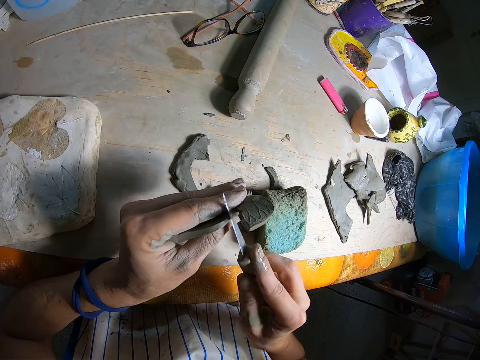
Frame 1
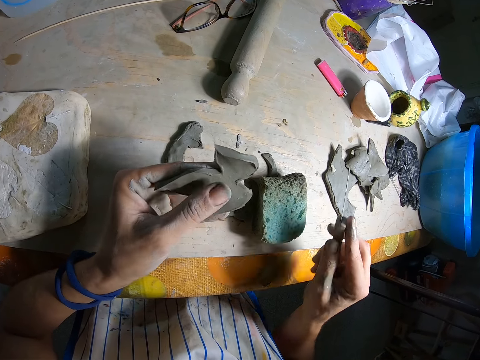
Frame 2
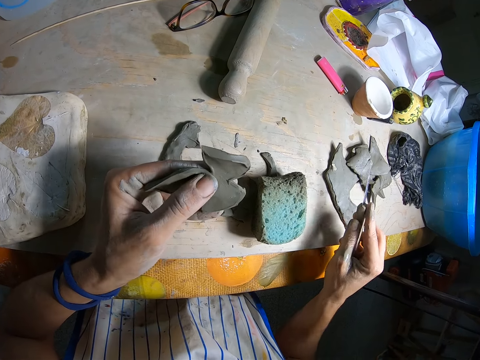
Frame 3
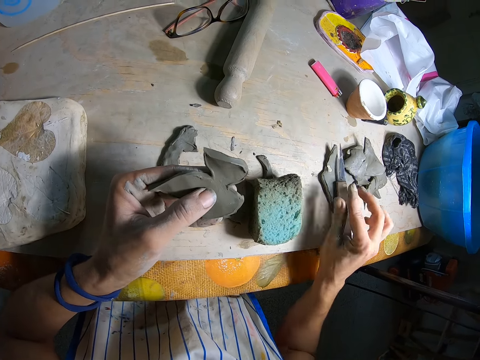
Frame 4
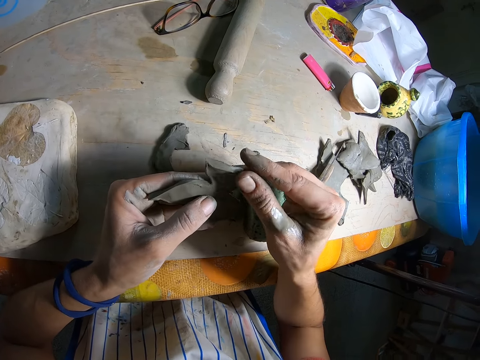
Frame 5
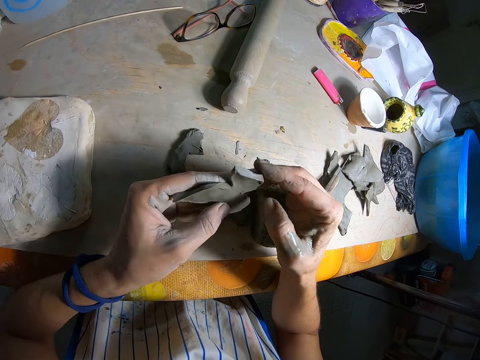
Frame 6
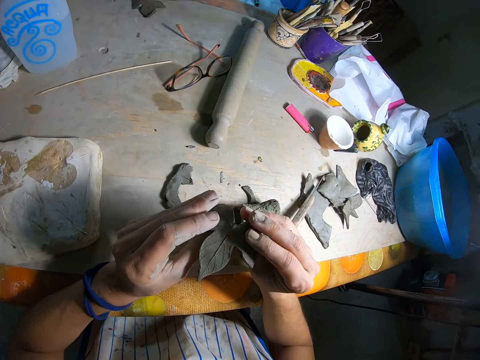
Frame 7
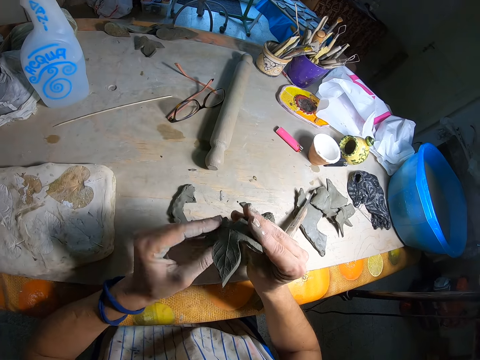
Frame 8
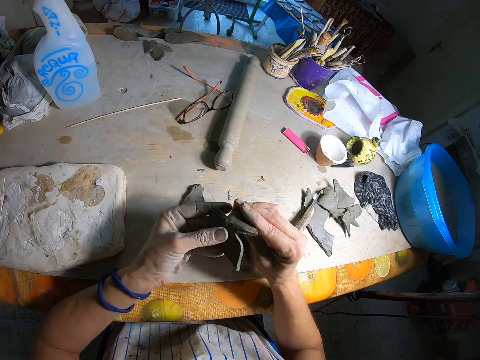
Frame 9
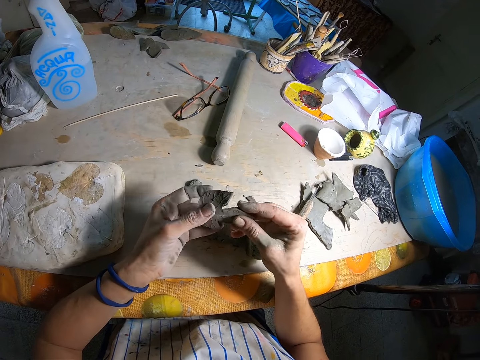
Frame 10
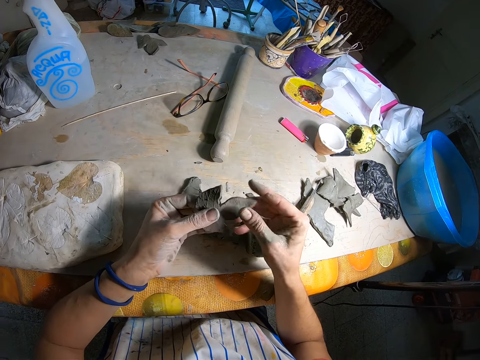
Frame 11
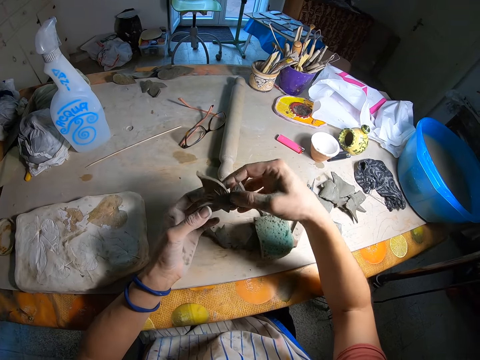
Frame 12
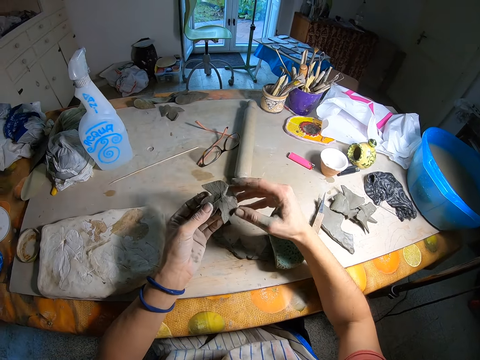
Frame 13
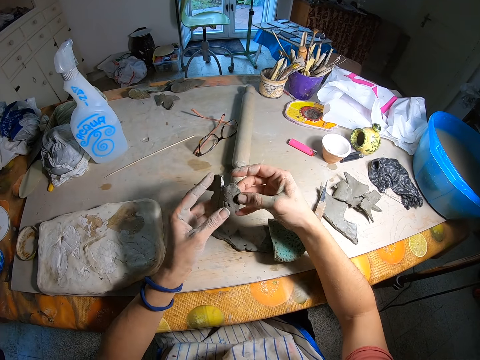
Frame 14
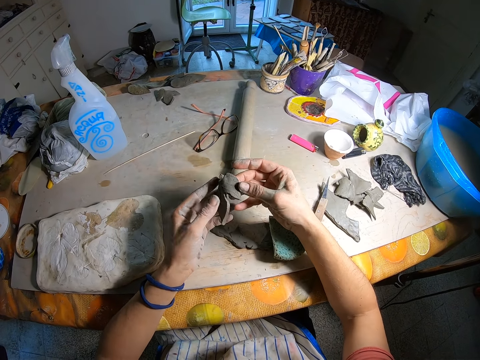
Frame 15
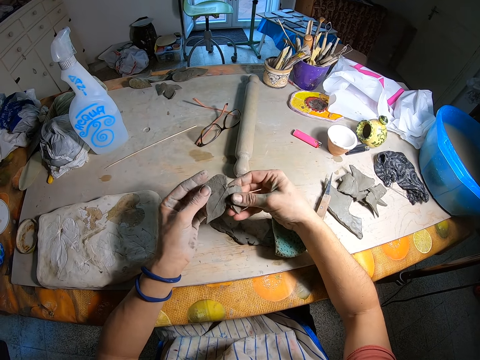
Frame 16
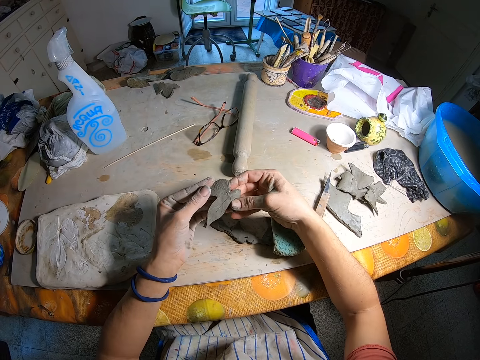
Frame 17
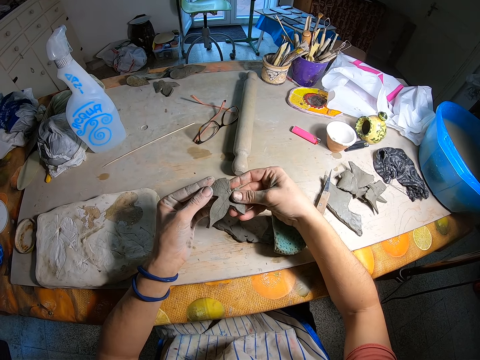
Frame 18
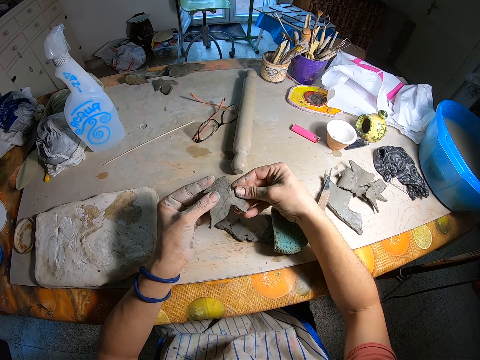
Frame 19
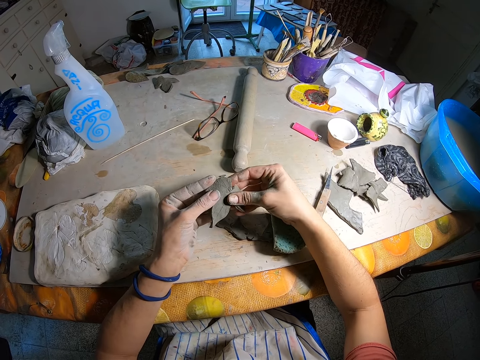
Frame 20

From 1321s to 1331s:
The camera wearer touches the molding material with the thumb. He drops the mold knife on the table. He molds the leaf-like clay mold with his hands. He touches the molding material with the thumb. He straightens the molding material.

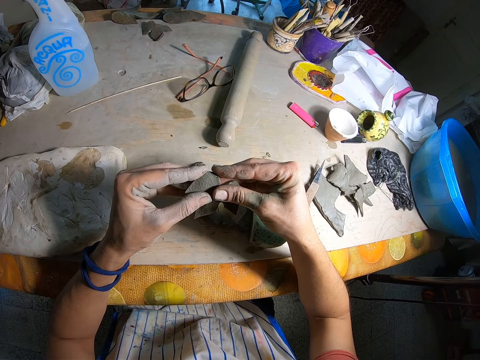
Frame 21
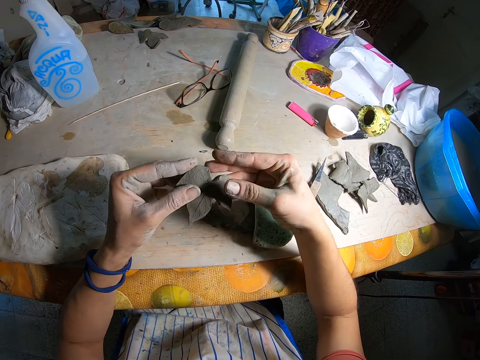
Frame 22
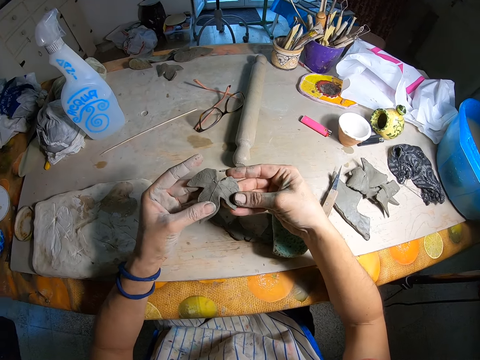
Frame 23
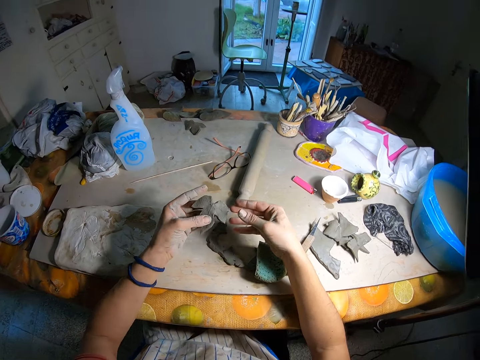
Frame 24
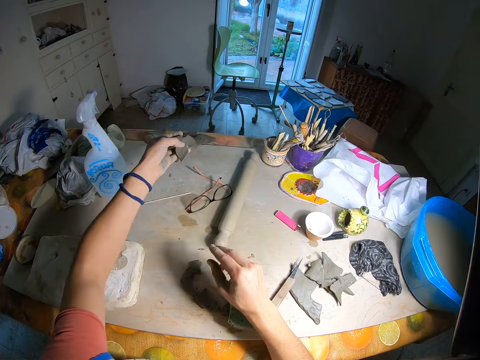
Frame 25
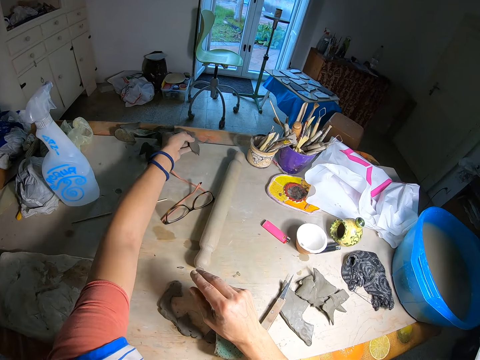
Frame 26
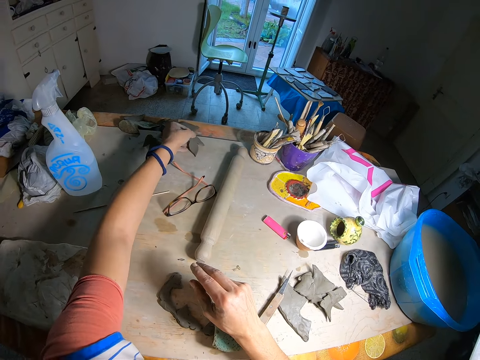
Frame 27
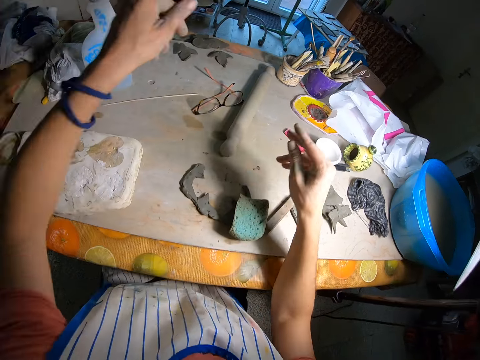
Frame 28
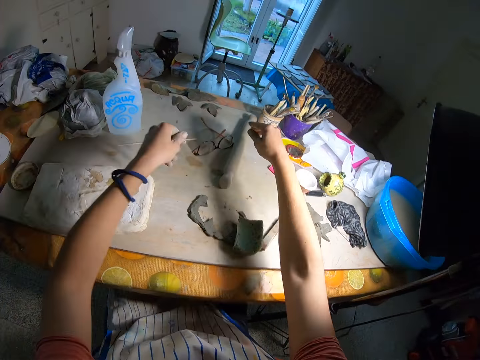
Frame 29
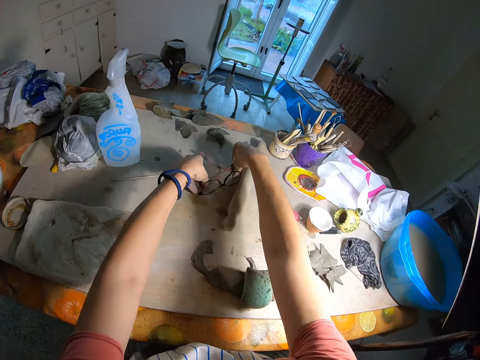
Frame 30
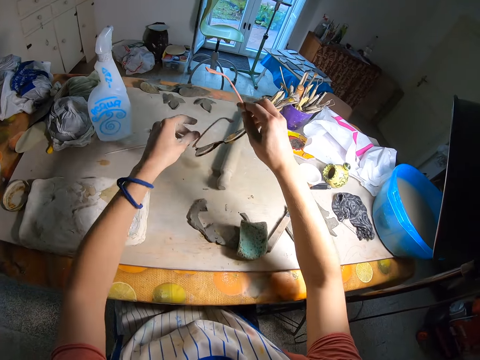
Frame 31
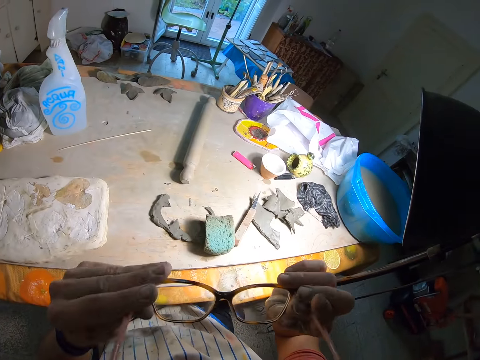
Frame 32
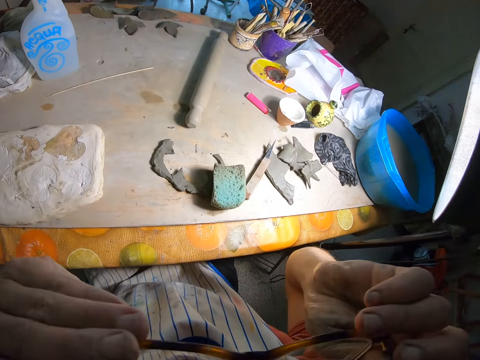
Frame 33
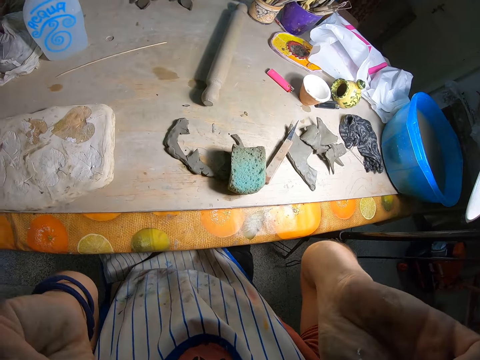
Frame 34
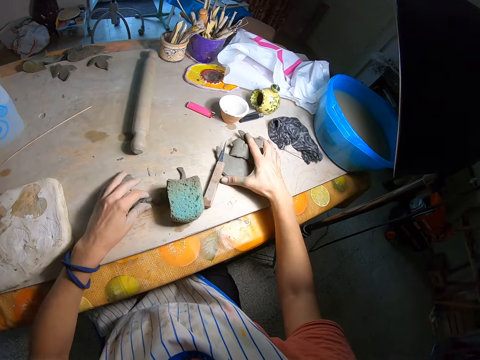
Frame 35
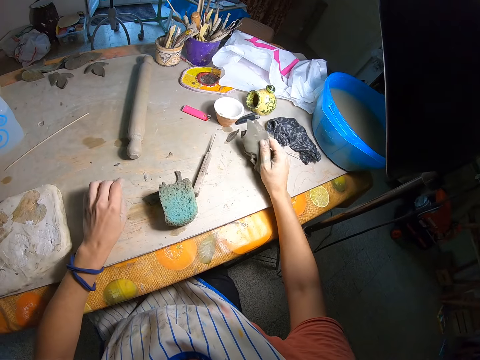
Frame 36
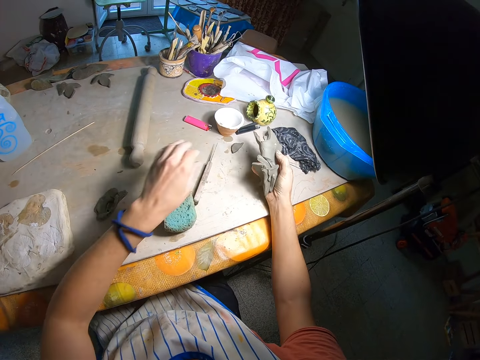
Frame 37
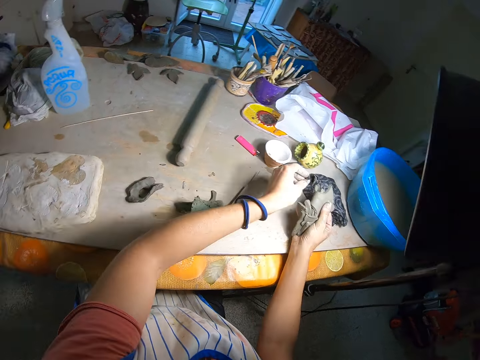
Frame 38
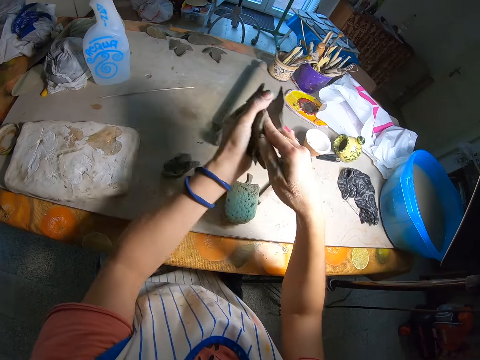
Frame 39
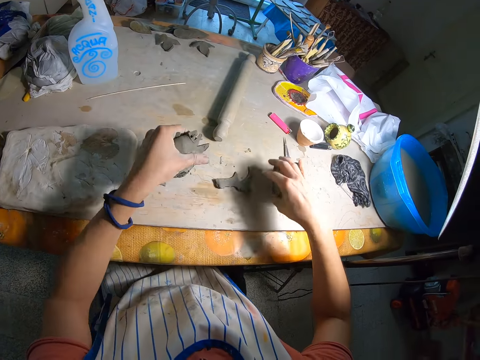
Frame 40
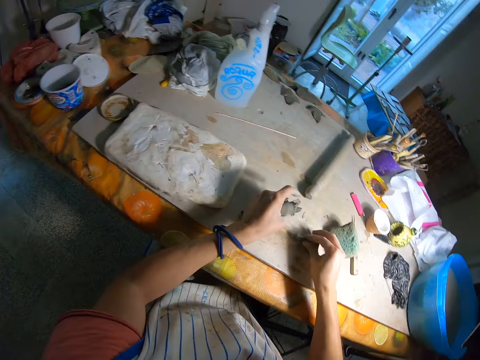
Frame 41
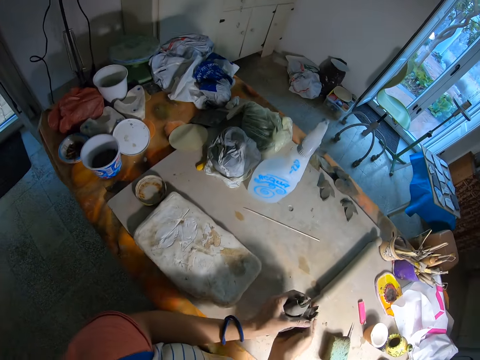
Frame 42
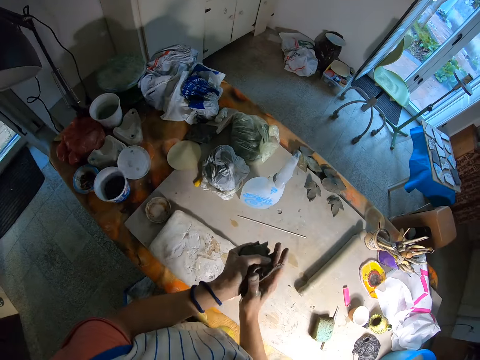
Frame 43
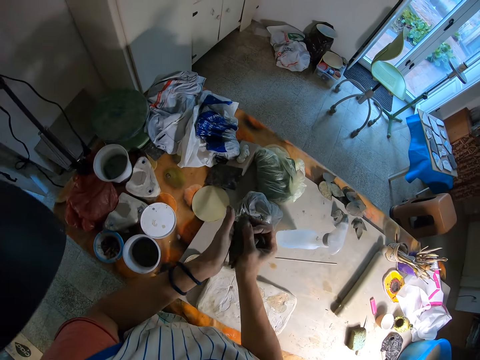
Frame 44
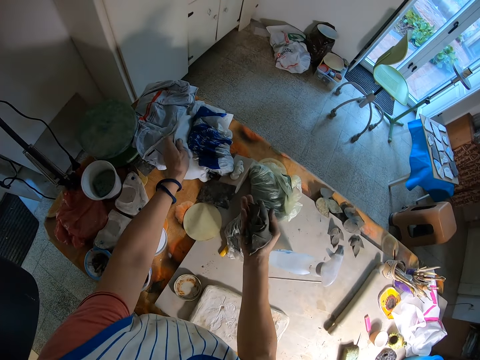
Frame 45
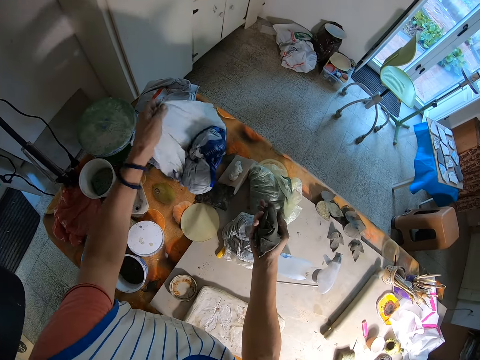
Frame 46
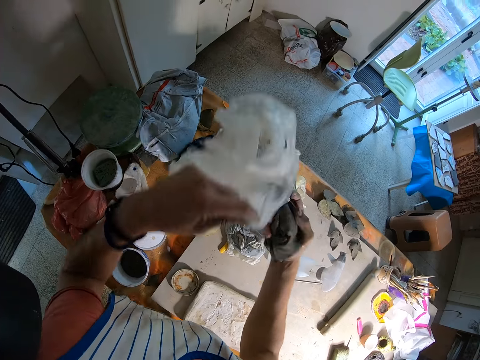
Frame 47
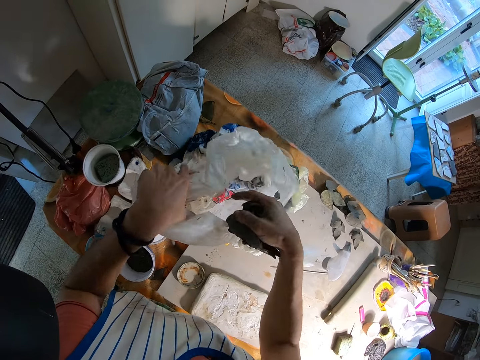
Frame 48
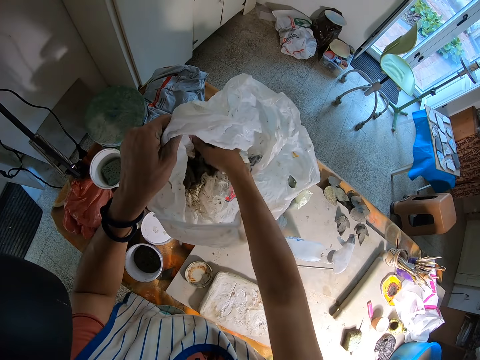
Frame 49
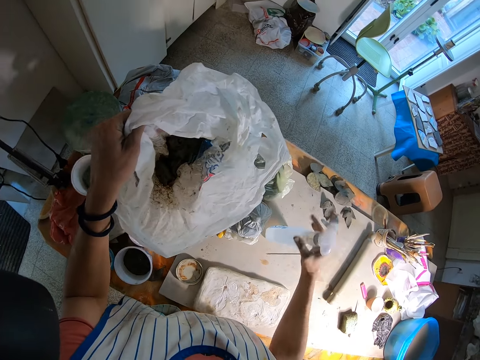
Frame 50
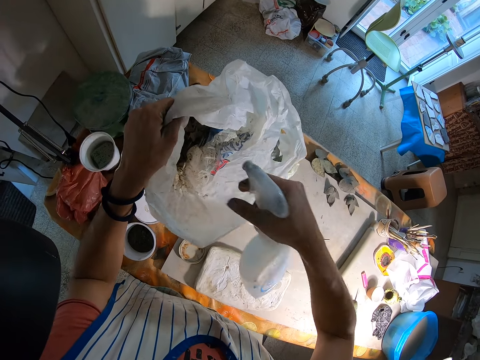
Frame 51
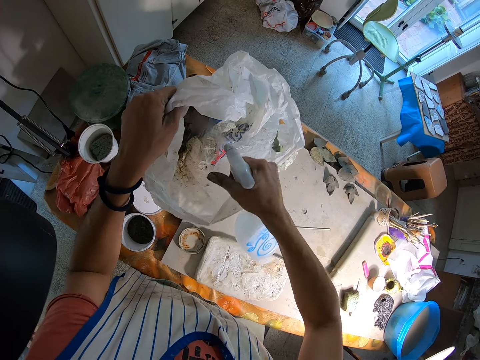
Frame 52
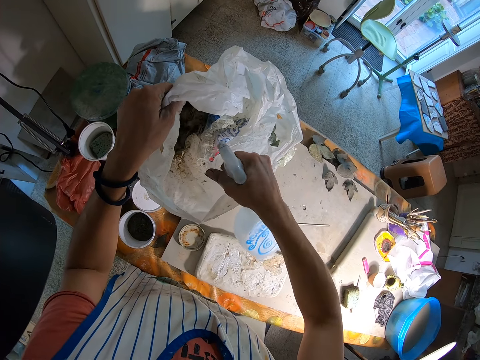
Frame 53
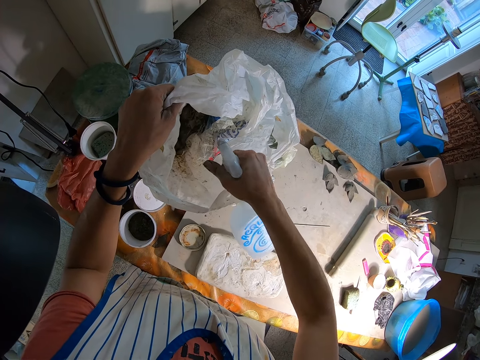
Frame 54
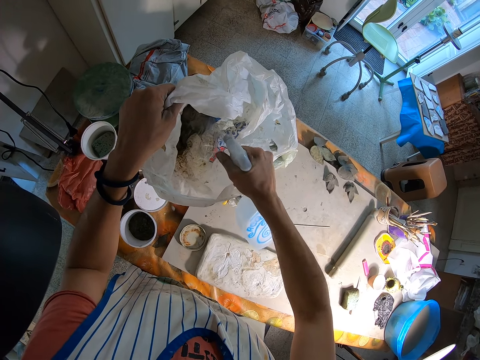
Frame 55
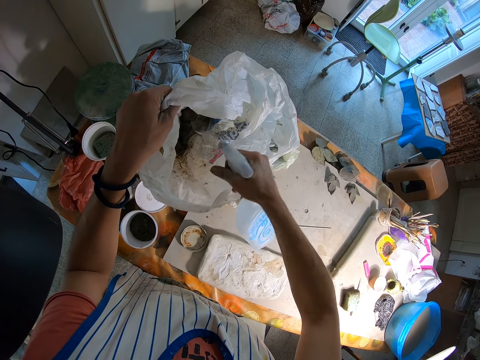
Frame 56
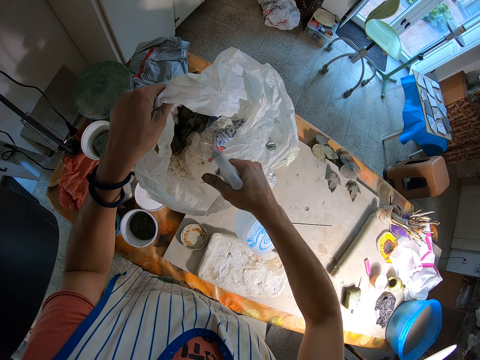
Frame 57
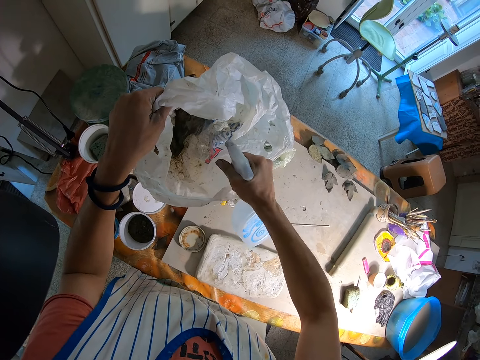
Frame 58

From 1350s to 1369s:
The camera wearer places the leaf-like clay mold on the table with his left hand. He picks up eye glasses from the table with his hands. He wears the eye glasses. He picks the clay mold remnants on the table with his hands. He passes the clay mold remnants to his left hand. He holds the clay mold remnants in his hands. He passes the clay mold remnants to his right hand. He straightens a plastic bag on the table. He picks a waste nylon from the table with his left hand. He opens the waste nylon with his left hand. He drops the clay mold remnants into the waste nylon with his right hand. He picks a nylon spray from the table with his right hand. He sprays the clay models with the spray.
